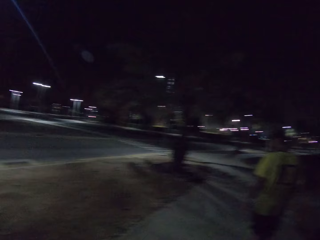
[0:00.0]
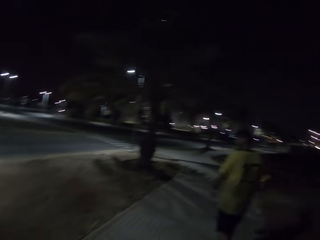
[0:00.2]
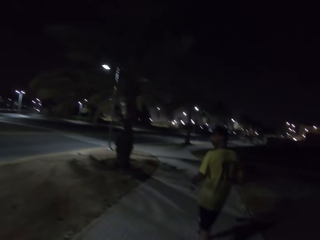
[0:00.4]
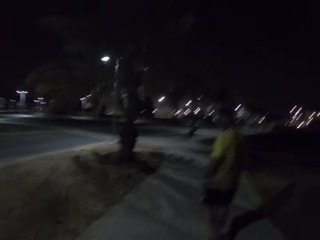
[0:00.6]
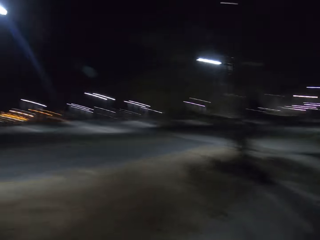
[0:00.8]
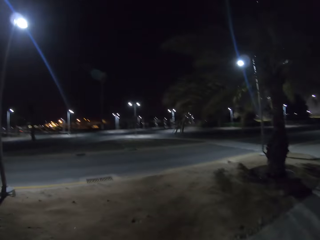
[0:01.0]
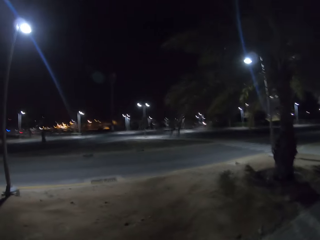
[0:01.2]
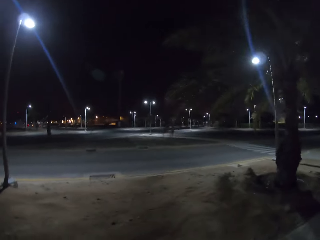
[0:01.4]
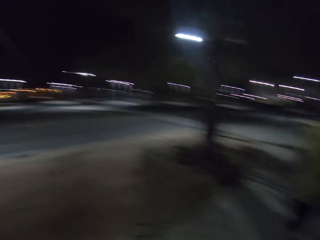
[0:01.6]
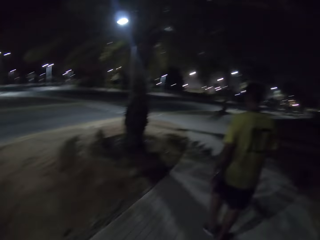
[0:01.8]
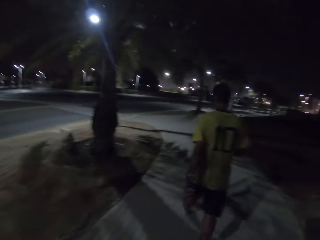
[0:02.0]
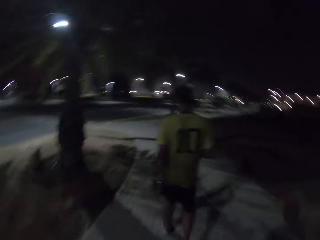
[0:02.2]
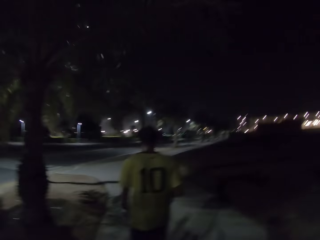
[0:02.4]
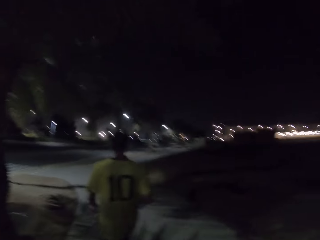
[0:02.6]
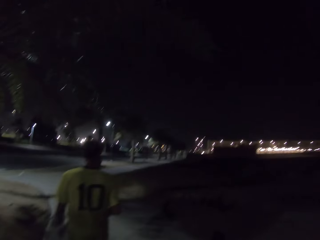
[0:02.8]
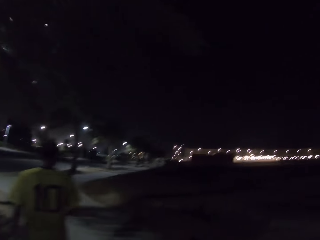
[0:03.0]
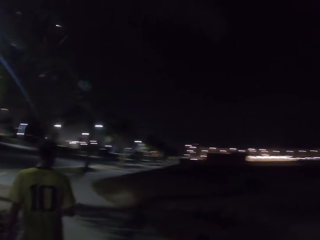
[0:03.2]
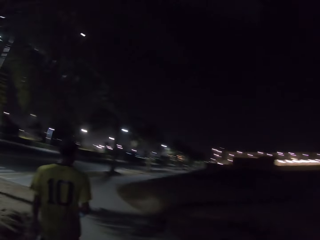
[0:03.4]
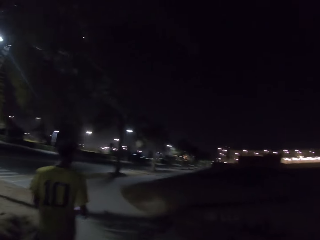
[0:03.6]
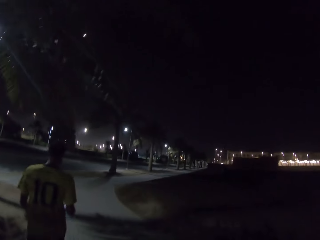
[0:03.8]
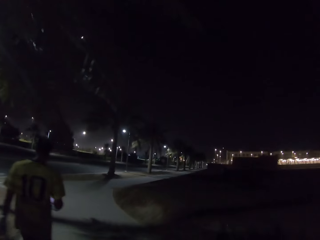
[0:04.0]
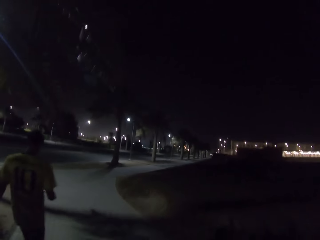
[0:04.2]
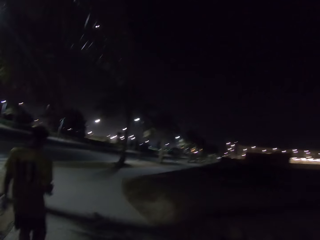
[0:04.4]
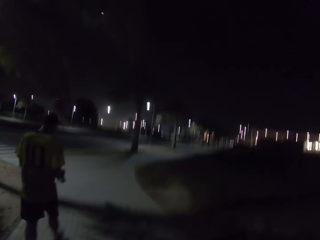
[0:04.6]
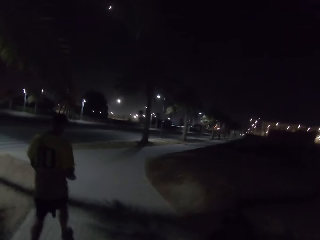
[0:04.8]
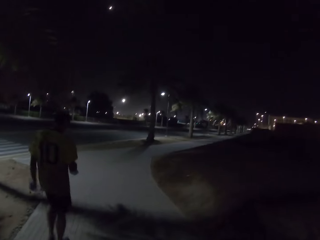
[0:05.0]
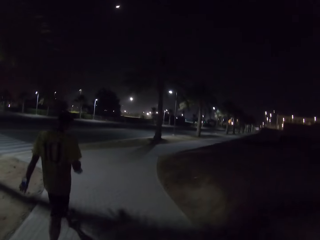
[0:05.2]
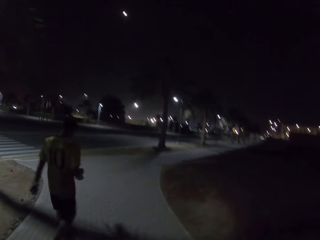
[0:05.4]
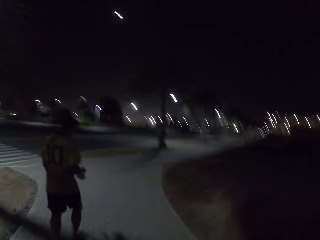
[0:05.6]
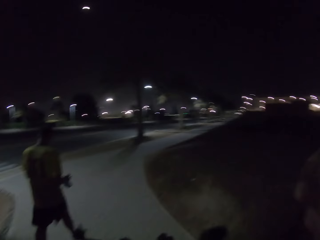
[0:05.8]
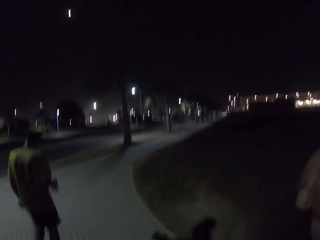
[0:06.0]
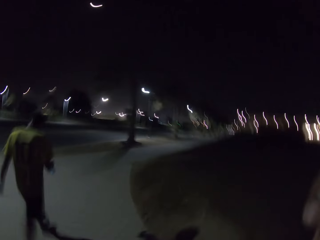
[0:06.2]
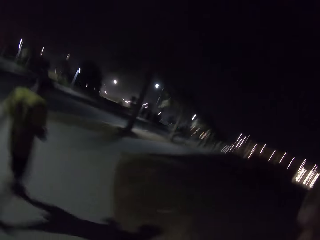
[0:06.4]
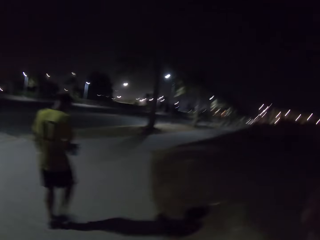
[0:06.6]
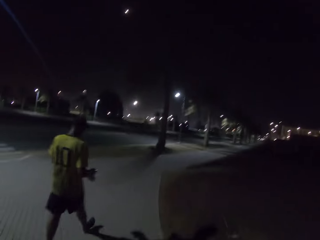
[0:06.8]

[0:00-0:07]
A man walks in the sidewalk. The camera wearer walks in the sidewalk and looks around. The man walks in the sidewalk.

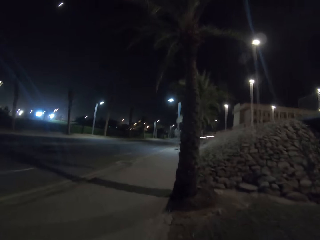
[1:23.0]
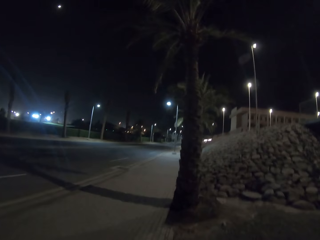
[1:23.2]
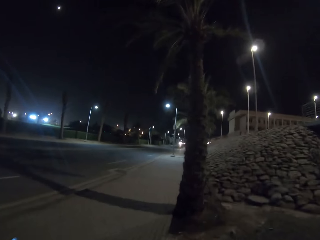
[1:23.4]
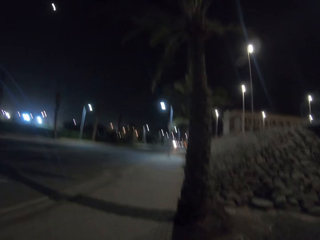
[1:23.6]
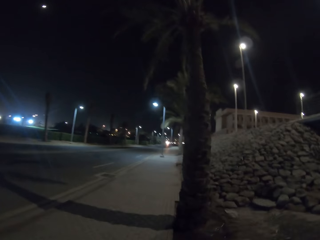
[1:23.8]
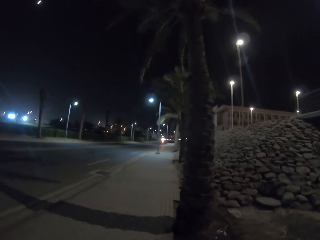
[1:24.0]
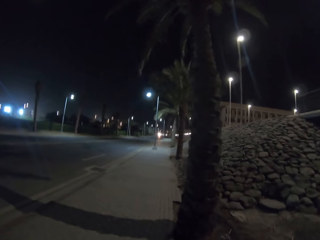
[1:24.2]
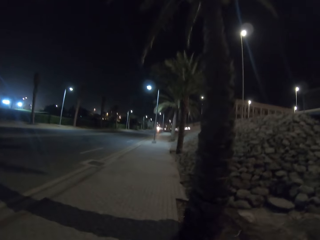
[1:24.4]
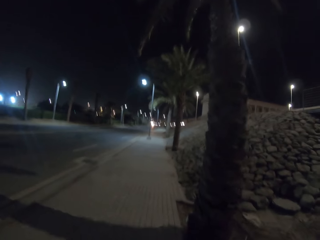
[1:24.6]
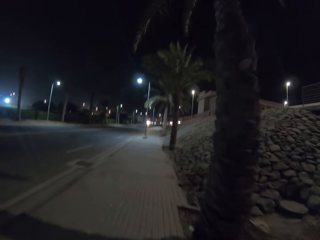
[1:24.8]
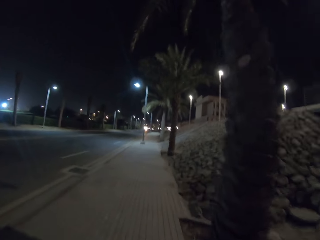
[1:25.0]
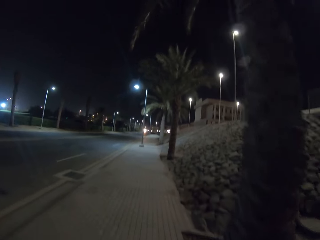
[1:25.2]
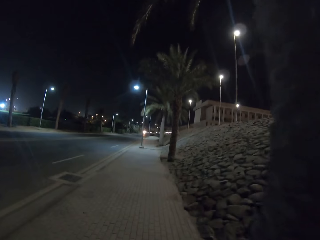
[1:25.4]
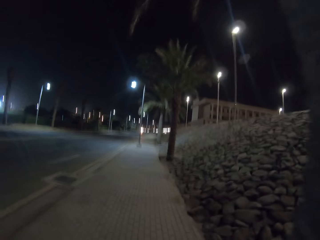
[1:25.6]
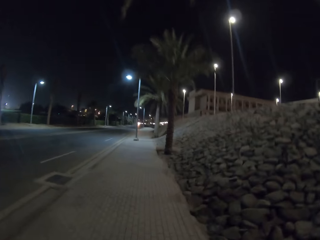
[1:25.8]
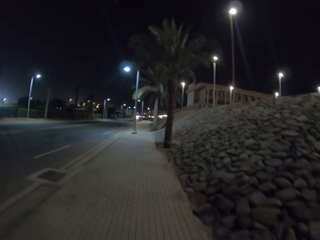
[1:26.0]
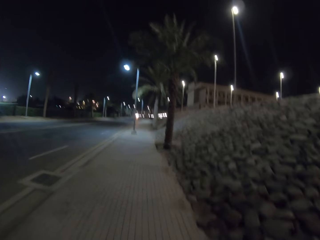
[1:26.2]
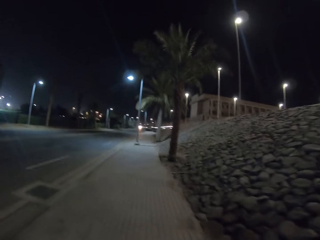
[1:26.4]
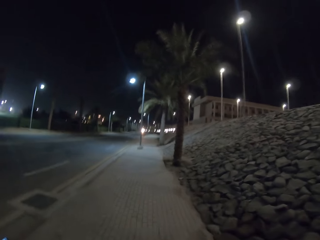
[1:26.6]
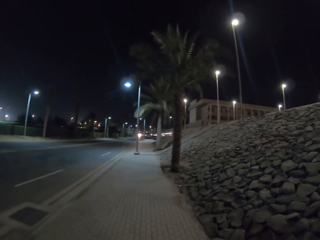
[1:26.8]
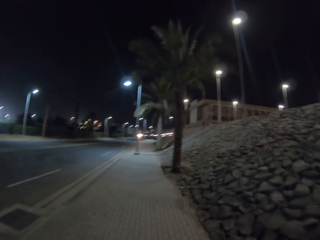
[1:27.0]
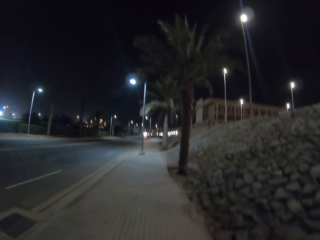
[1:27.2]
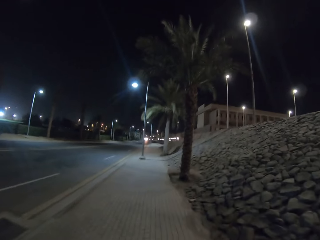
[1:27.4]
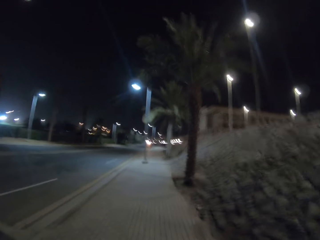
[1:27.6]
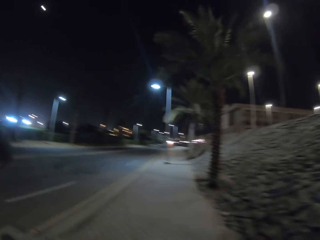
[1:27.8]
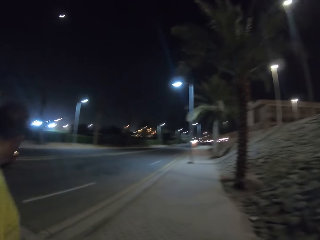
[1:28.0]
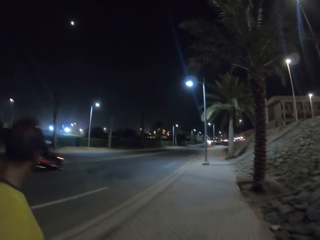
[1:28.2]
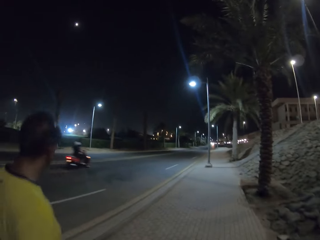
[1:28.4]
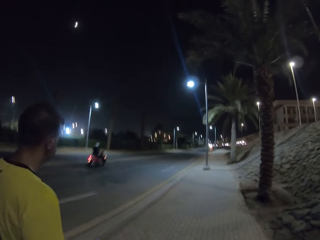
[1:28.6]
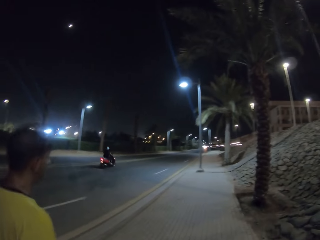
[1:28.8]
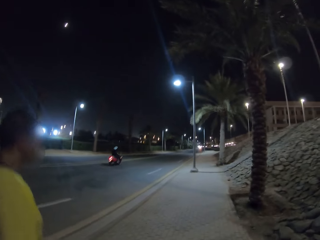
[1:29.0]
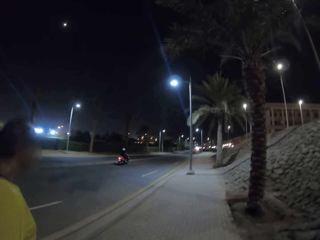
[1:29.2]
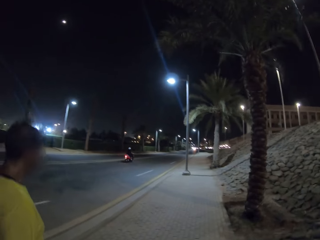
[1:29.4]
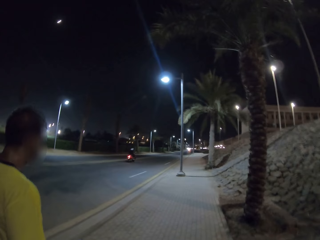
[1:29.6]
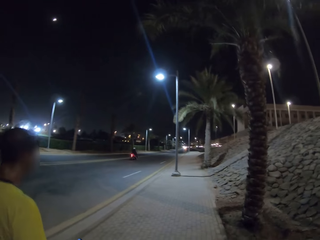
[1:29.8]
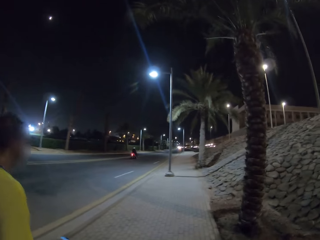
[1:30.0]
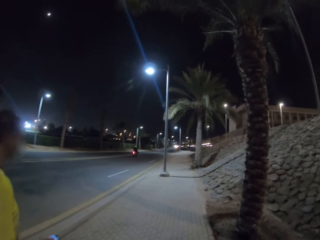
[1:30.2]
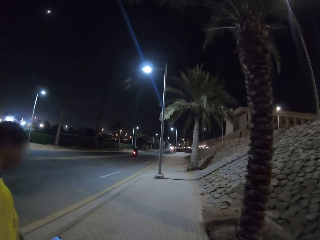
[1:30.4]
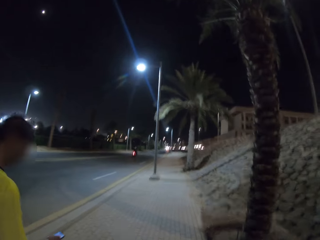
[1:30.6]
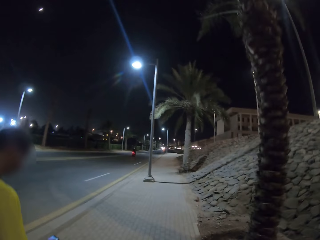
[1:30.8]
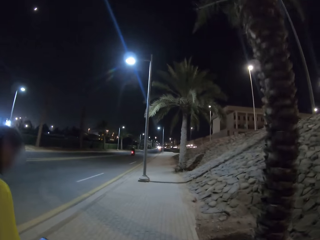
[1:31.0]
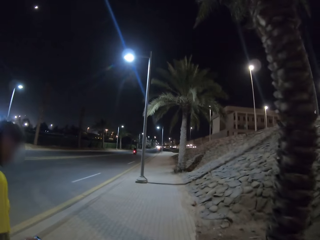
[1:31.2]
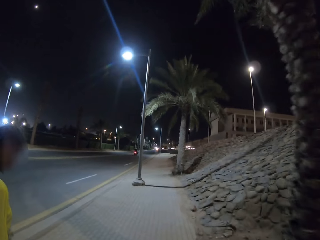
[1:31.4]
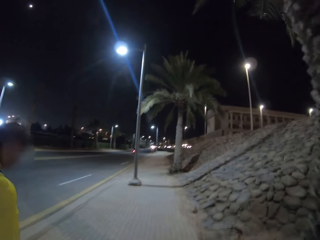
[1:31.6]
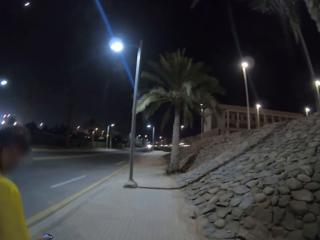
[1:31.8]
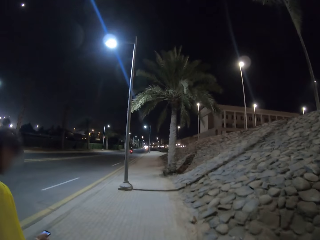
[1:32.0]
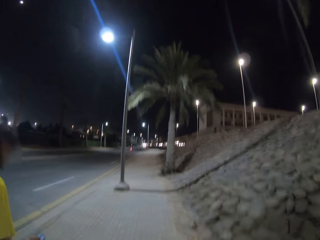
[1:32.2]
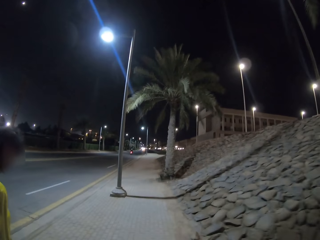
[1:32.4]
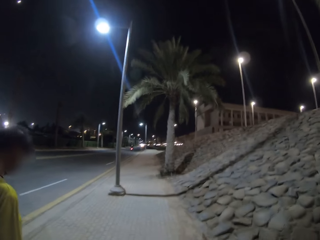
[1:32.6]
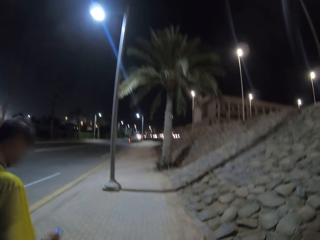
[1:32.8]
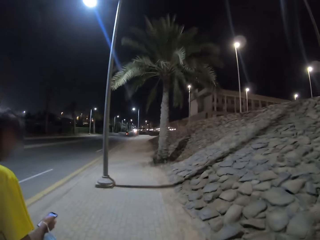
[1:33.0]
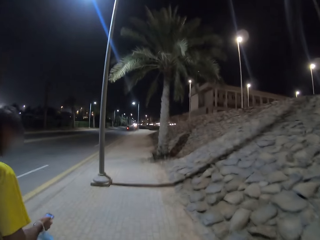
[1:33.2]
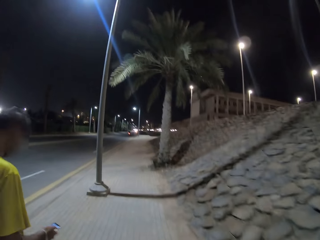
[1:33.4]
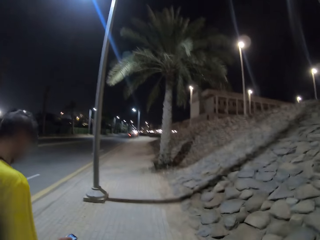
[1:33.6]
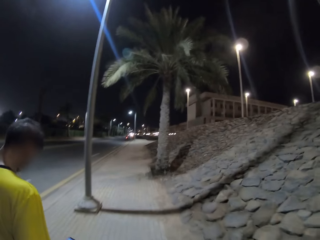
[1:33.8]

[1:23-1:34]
The camera wearer walks in the sidewalk. A man walks in the sidewalk.

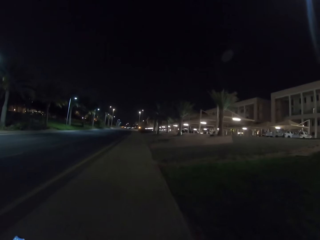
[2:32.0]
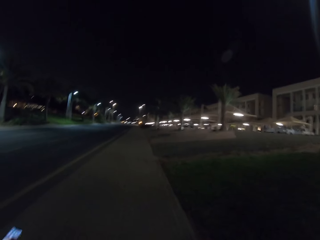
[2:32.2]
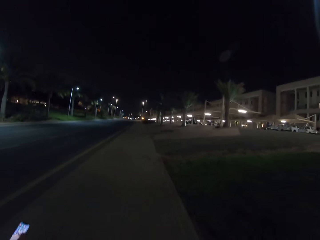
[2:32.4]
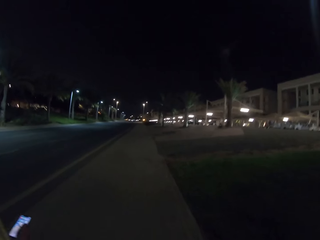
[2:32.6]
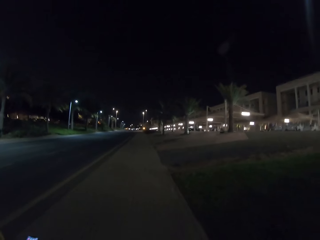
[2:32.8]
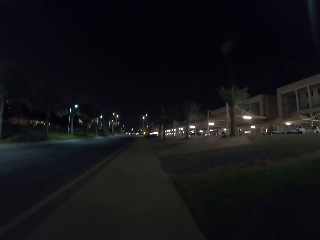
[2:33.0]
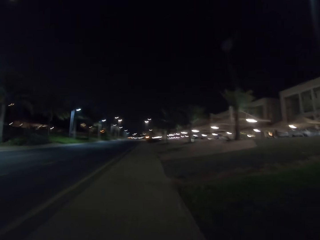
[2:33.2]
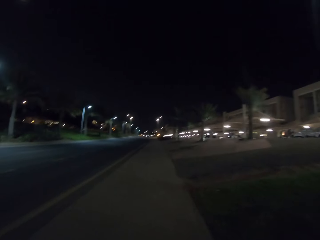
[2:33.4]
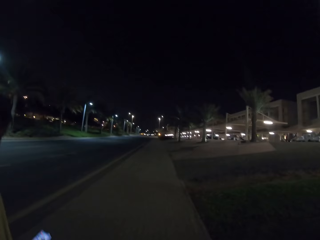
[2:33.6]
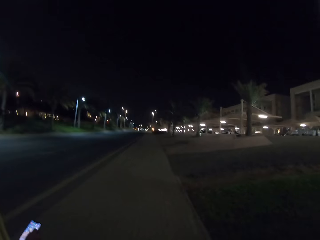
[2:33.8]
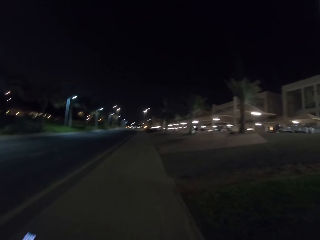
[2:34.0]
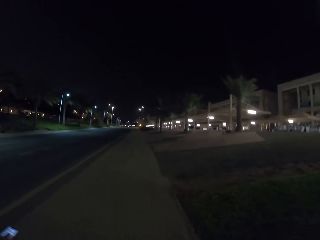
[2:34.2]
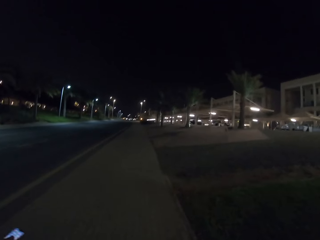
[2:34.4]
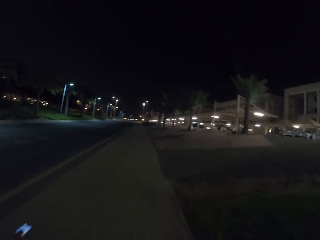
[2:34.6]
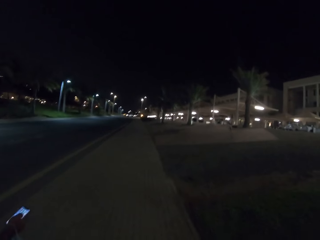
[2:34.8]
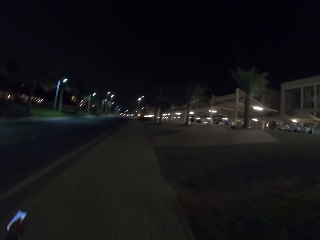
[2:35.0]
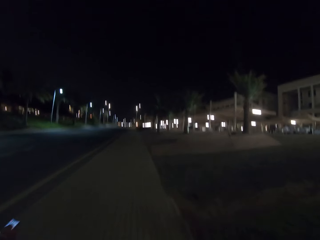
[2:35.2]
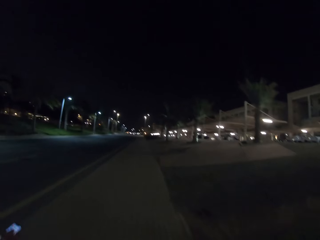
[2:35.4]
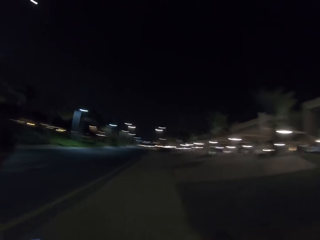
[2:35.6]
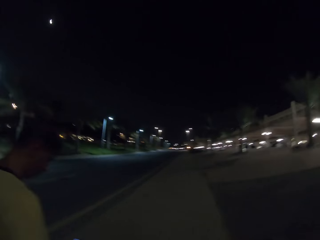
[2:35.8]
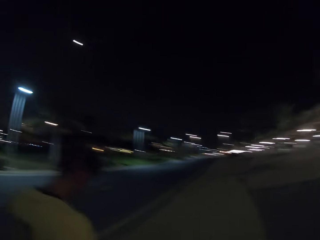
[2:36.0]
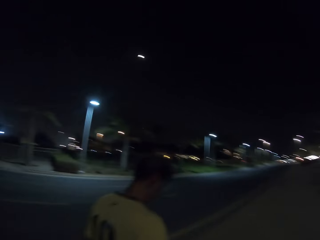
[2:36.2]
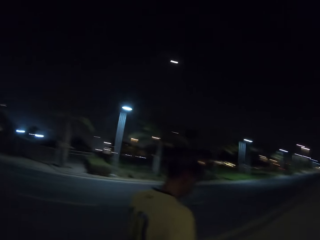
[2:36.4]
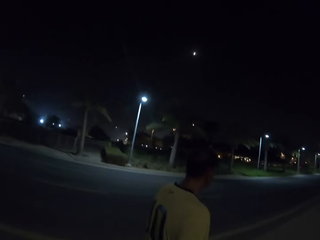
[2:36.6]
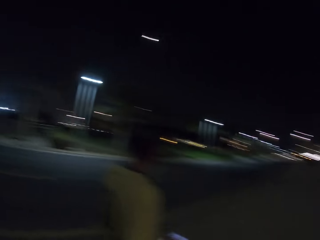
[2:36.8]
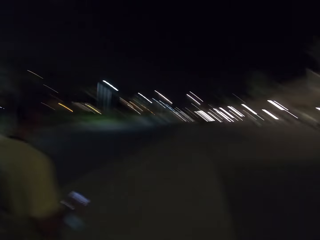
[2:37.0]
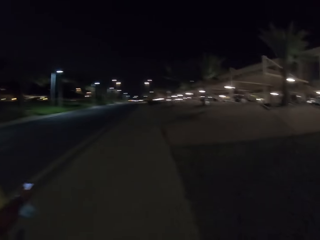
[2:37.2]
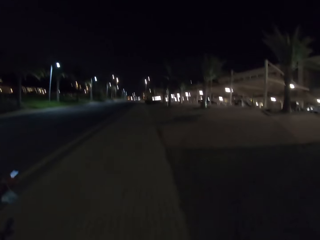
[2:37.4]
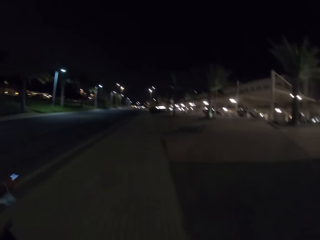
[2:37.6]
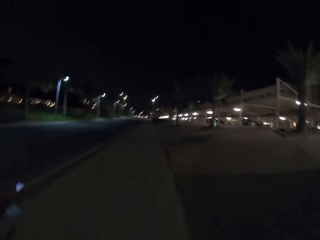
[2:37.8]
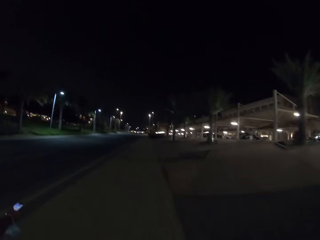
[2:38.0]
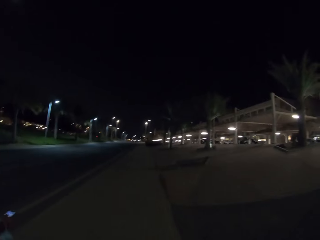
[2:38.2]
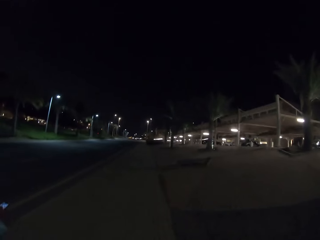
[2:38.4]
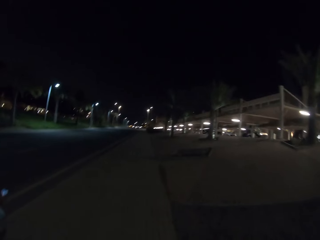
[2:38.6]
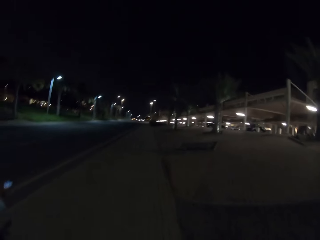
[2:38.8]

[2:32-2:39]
A man walks in the sidewalk.
